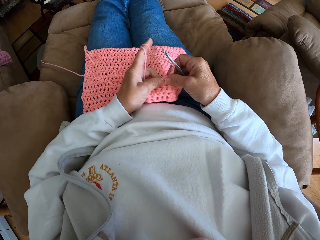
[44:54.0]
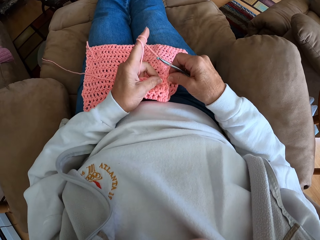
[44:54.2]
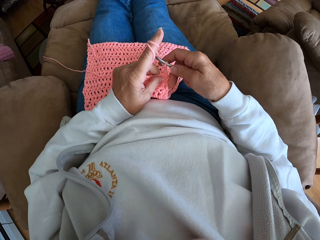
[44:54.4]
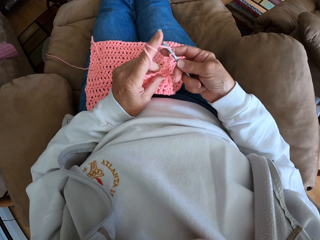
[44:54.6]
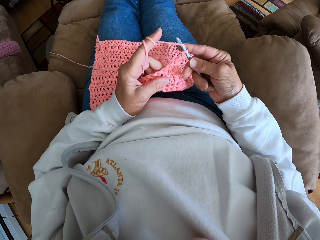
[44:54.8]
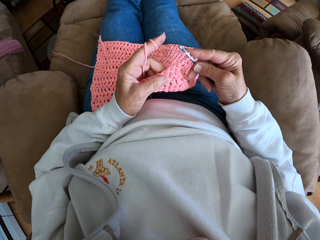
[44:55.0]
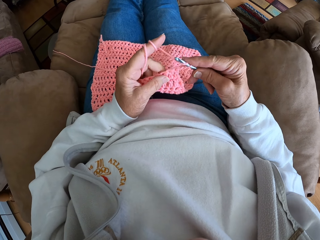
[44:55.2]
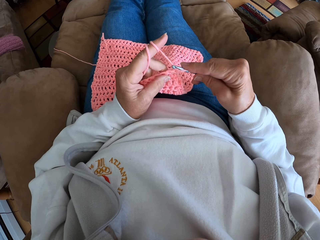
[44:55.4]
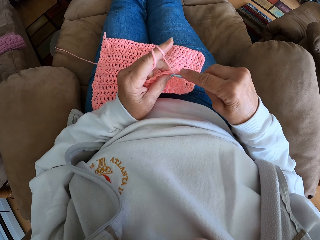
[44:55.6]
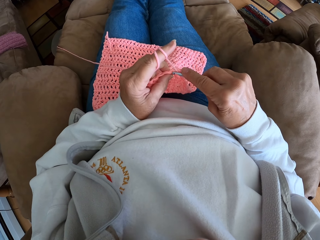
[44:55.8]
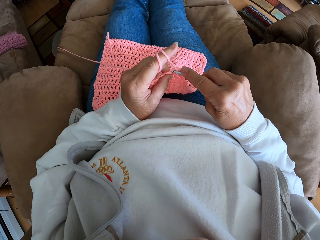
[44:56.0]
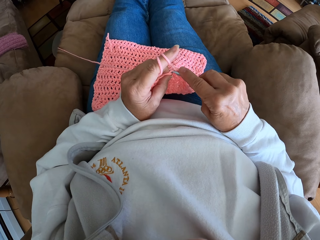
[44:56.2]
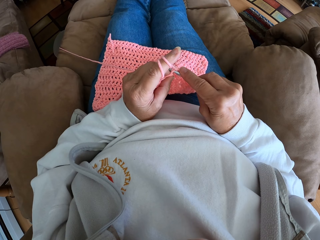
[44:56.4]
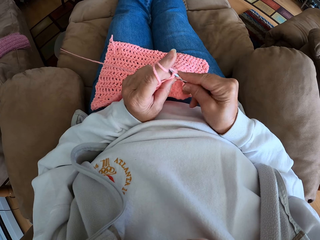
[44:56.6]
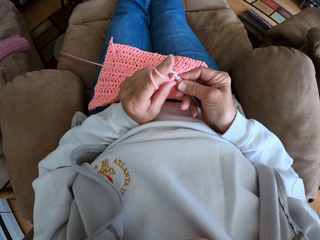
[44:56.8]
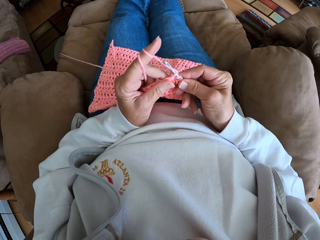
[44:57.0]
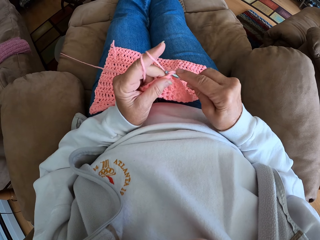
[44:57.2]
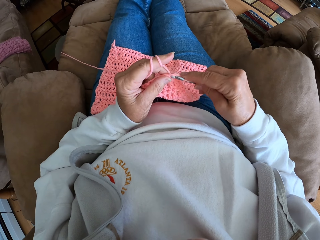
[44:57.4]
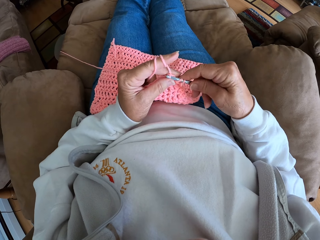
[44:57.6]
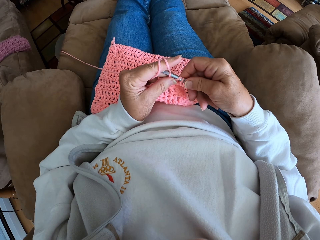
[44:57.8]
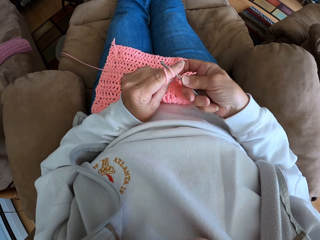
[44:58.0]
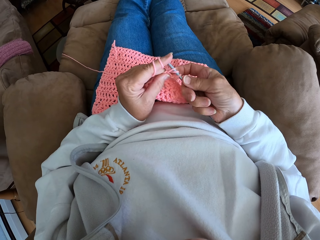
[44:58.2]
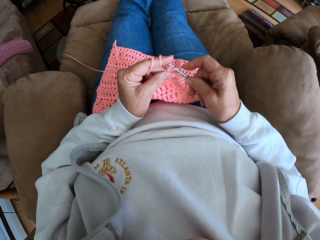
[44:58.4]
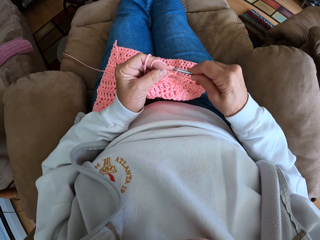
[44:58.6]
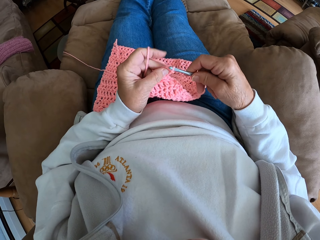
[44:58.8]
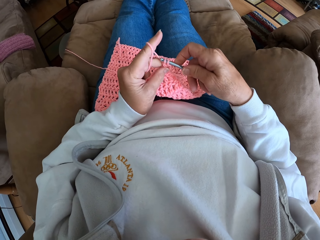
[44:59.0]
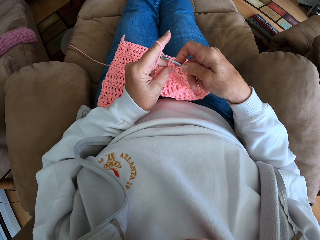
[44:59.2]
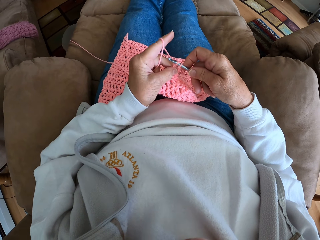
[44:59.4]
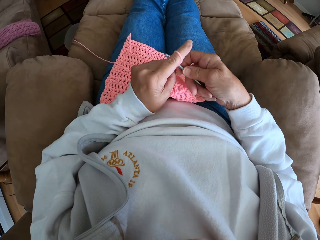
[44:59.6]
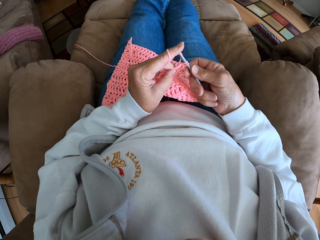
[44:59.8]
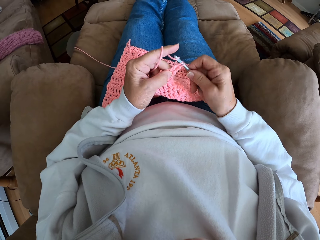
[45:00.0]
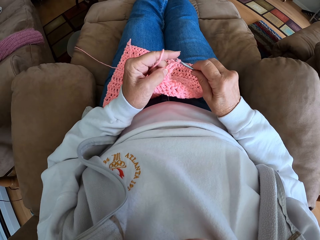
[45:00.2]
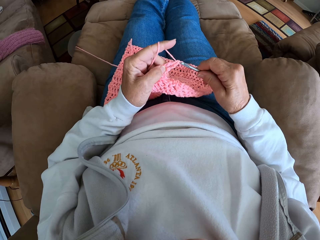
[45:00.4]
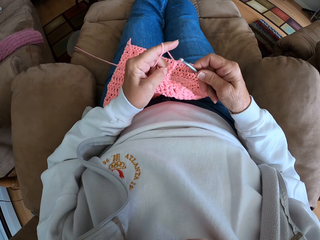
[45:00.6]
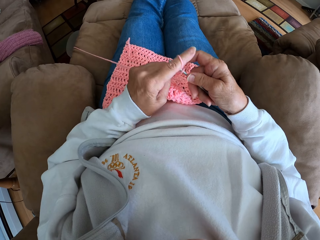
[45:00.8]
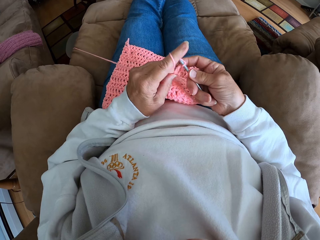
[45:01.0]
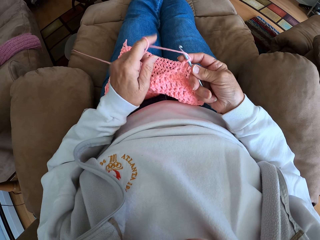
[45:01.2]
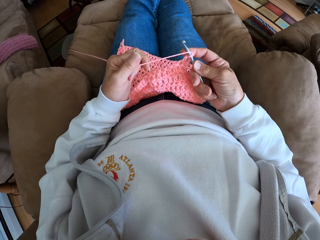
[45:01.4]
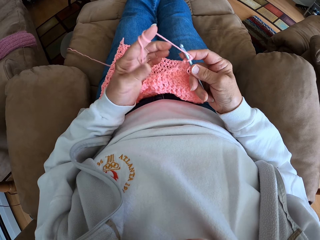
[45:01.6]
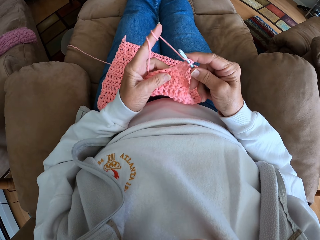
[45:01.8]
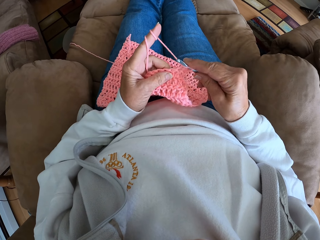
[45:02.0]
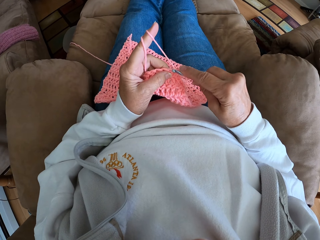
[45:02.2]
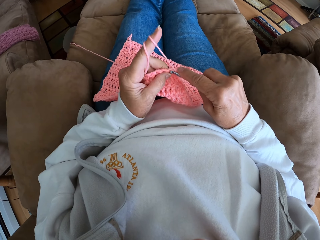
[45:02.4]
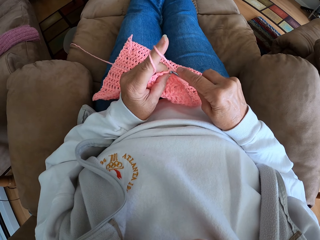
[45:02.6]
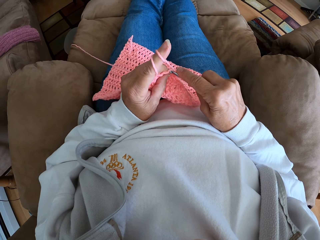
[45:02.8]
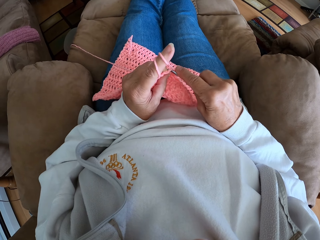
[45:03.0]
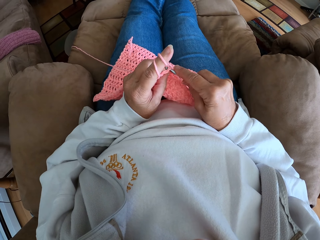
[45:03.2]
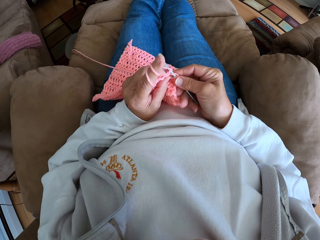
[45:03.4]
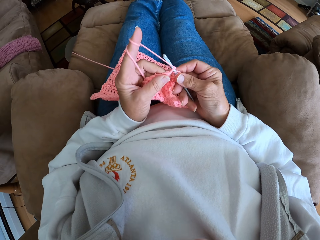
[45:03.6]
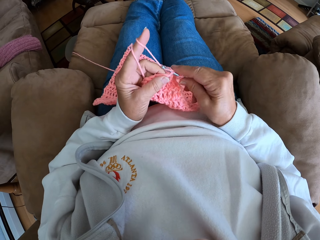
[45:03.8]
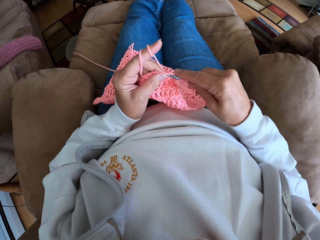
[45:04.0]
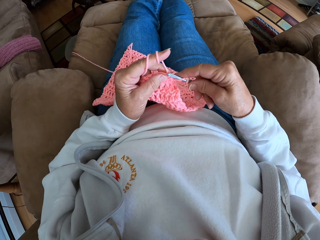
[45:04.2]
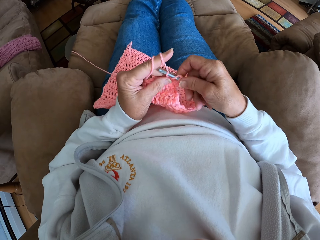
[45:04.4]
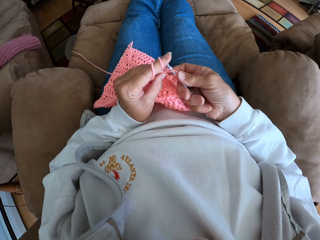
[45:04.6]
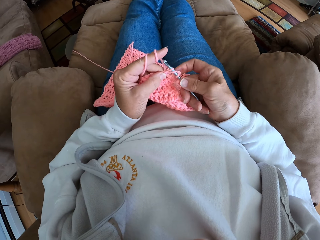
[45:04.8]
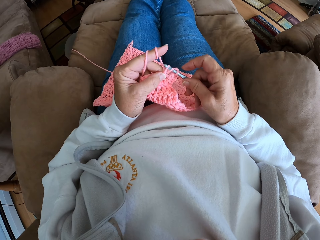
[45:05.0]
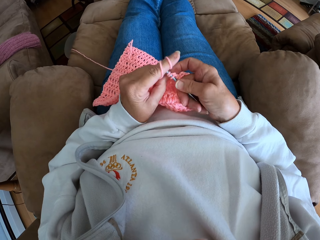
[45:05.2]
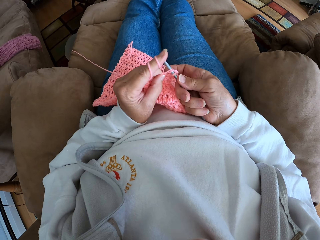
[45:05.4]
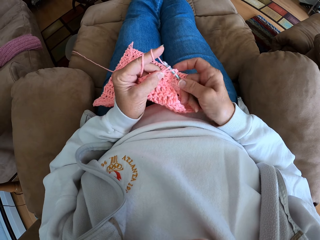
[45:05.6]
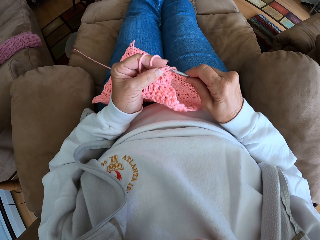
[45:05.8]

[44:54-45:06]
The camera wearer knits the garment. They crochet the thread. They adjust the thread. They knit the garment.

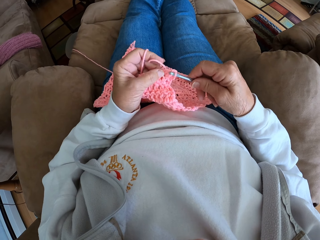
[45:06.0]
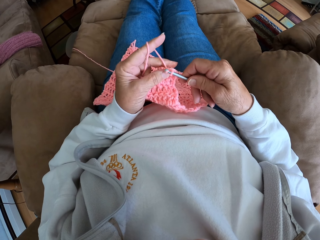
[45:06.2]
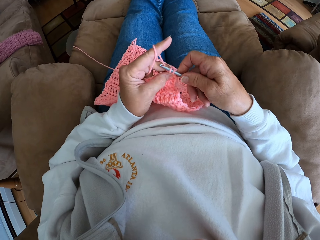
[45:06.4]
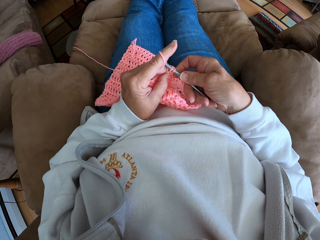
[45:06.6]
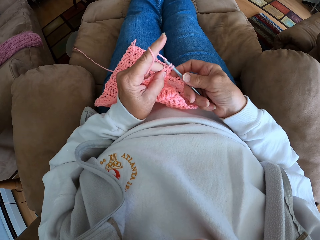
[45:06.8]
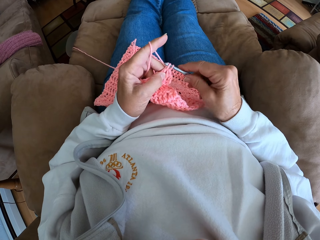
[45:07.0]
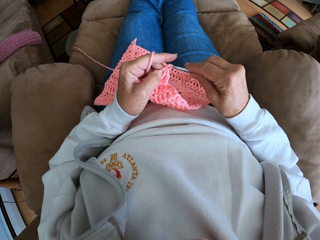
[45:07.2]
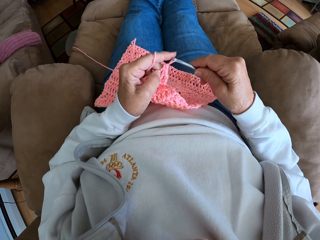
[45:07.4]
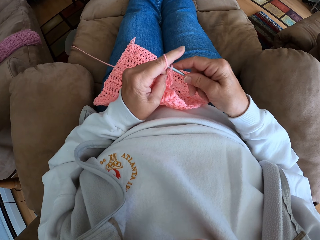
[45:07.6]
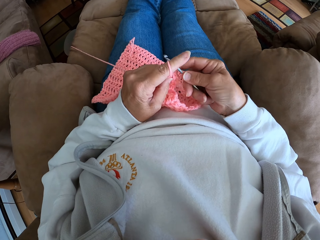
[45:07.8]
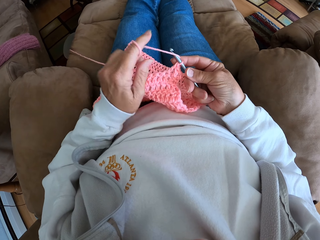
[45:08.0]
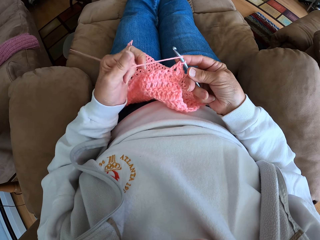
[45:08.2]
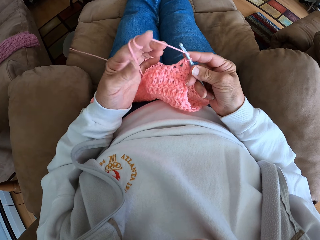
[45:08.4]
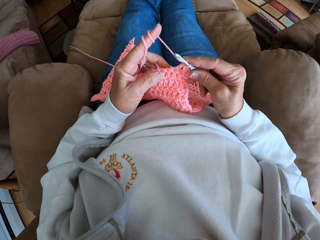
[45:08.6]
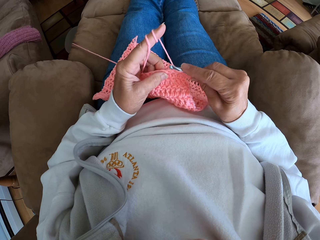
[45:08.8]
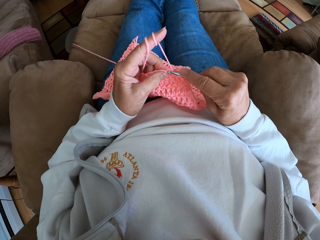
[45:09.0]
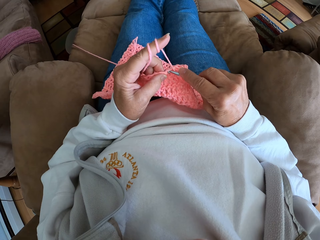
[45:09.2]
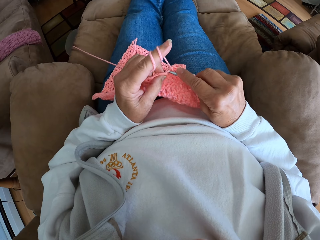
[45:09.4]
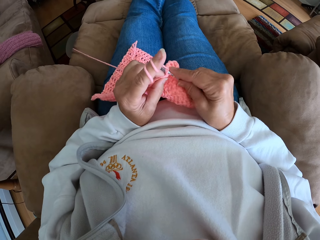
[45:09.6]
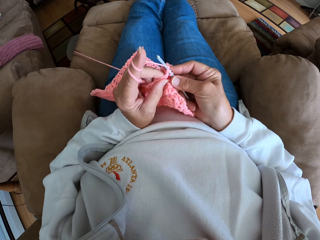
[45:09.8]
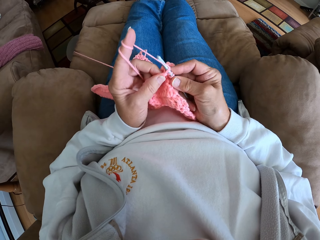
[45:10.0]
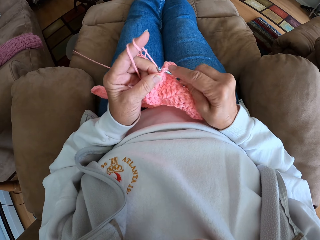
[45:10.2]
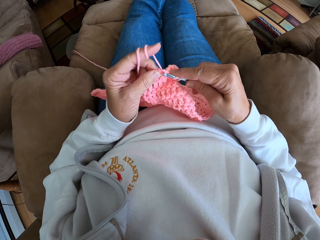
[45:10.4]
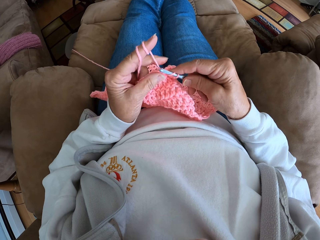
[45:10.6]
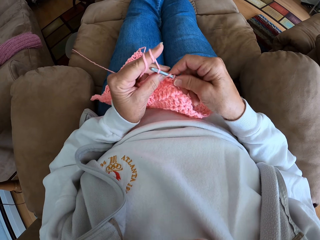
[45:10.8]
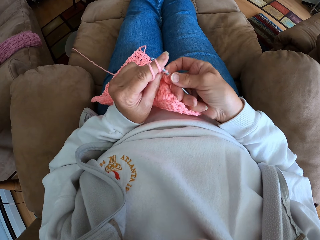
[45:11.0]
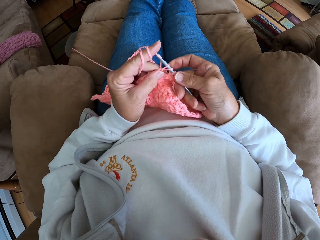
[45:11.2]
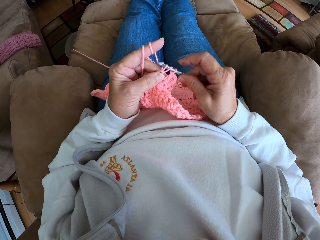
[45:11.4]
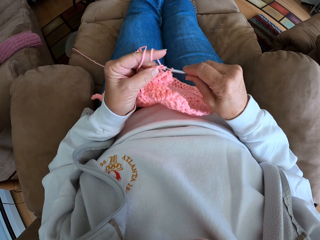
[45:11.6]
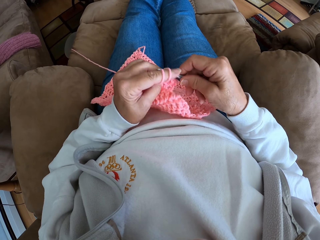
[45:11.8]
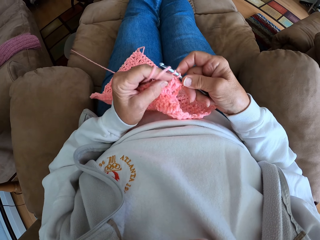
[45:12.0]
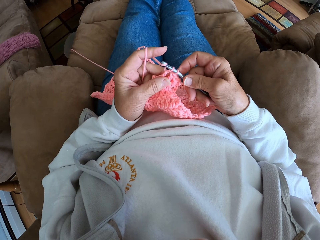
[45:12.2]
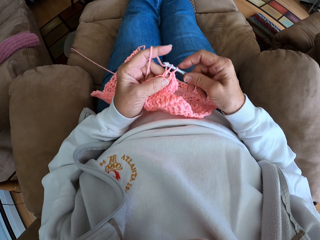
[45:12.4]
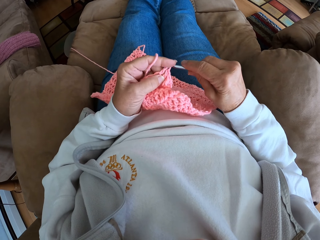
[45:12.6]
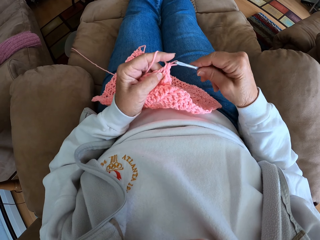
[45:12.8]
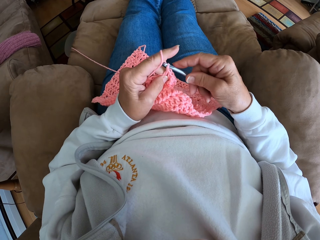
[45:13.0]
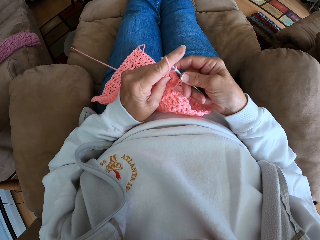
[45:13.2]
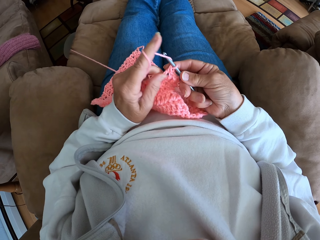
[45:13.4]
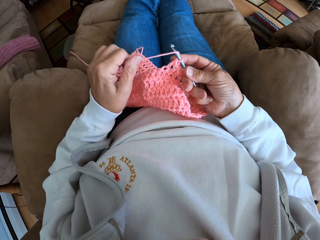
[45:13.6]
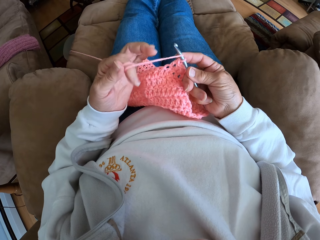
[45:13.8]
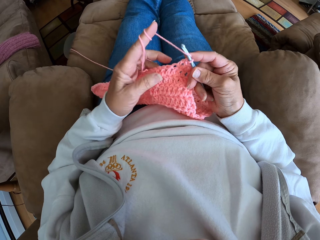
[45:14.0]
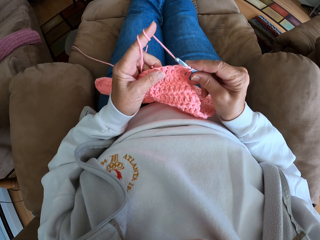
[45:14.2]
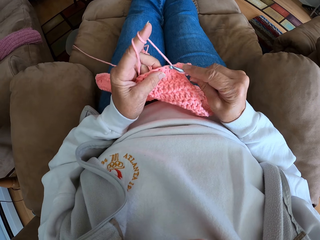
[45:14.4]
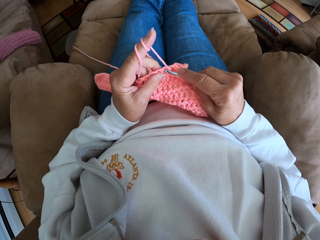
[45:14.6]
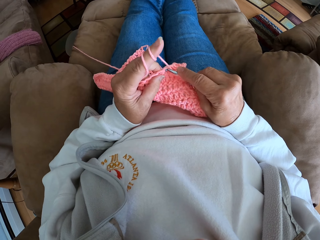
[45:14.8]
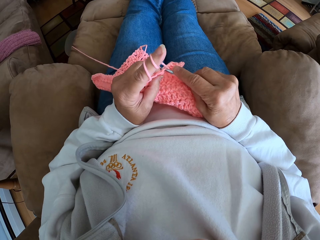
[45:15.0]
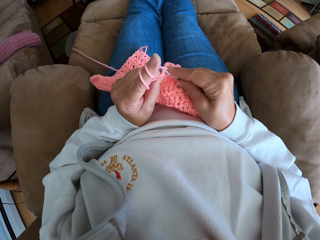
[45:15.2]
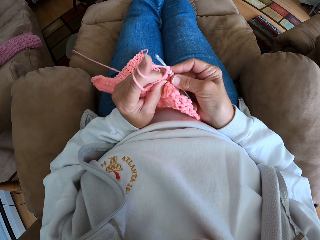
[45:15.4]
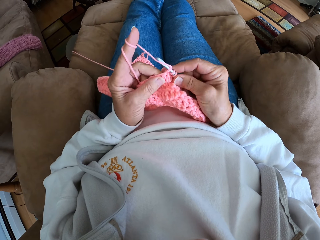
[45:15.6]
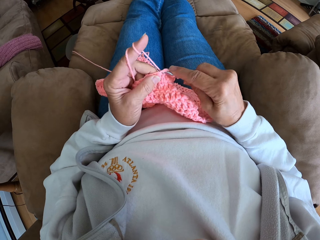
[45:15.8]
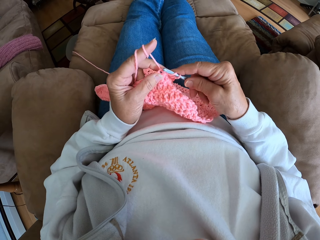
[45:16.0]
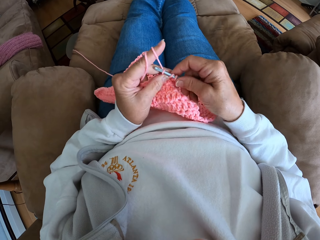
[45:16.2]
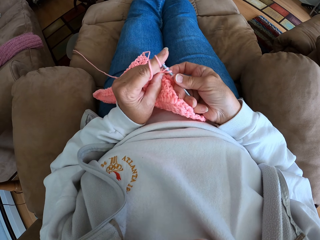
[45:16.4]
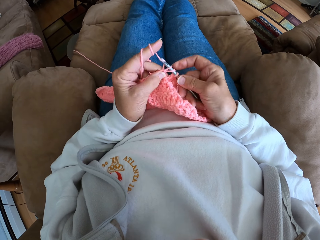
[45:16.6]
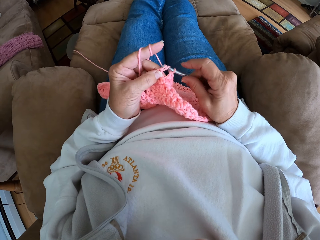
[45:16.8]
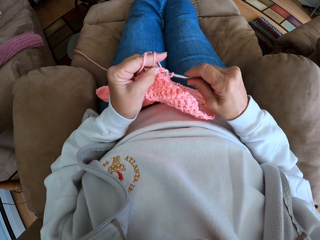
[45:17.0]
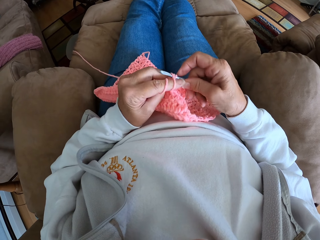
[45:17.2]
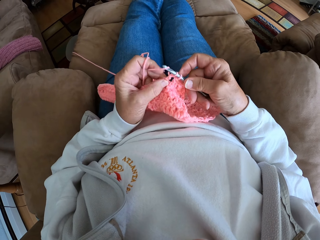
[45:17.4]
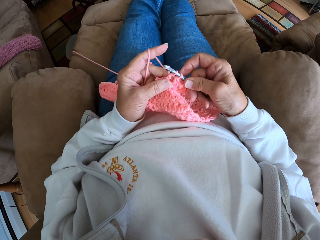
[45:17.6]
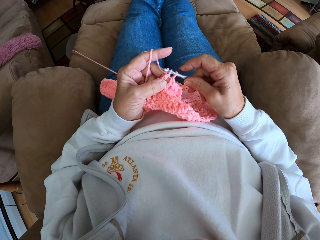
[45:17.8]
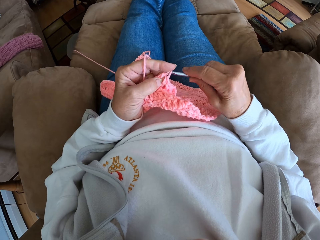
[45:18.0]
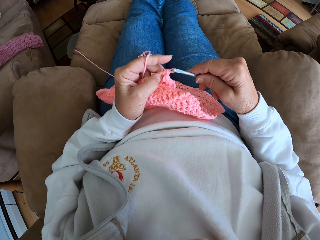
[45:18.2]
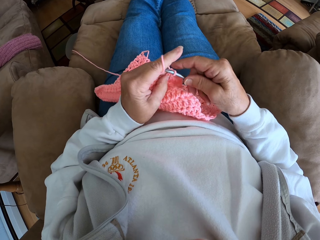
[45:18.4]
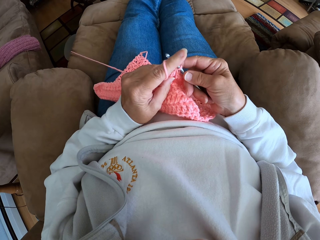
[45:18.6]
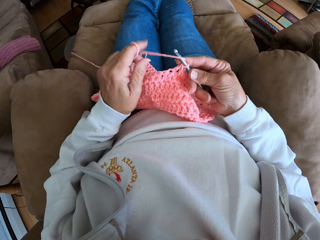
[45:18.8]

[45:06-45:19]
The camera wearer rolls more thread with her index finger. She adjusts the thread. She knits the garment and crochets the thread. She adjusts the thread. She knits the garment and crochets the thread.
